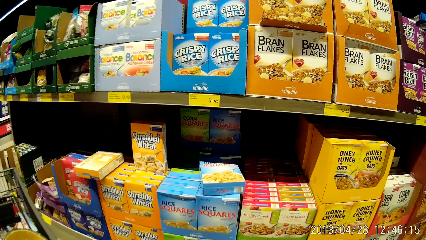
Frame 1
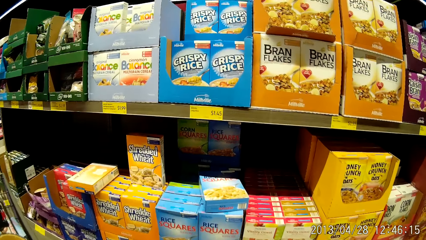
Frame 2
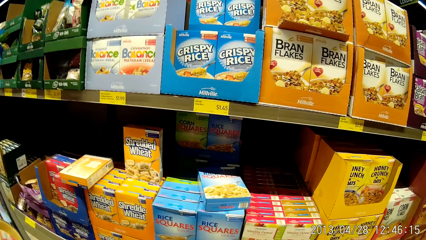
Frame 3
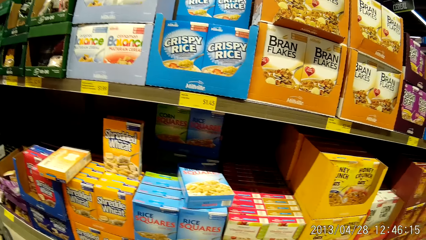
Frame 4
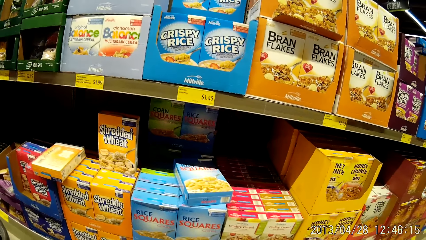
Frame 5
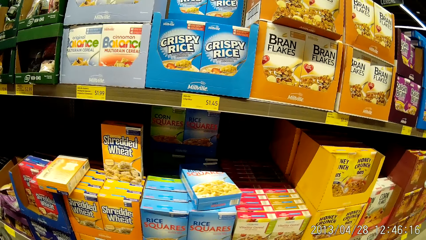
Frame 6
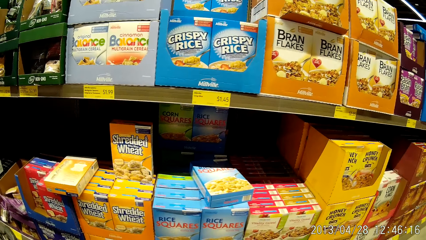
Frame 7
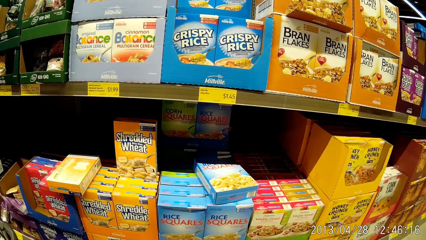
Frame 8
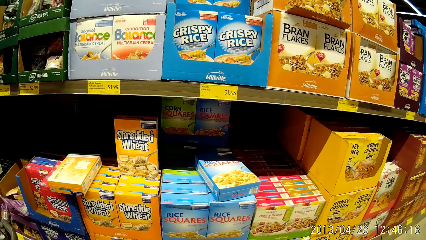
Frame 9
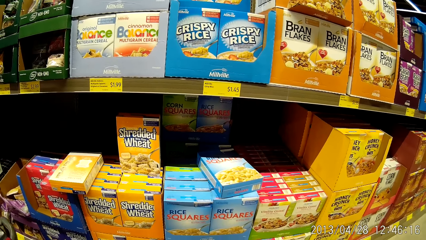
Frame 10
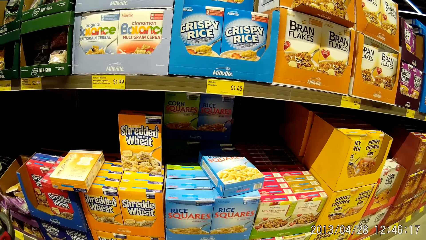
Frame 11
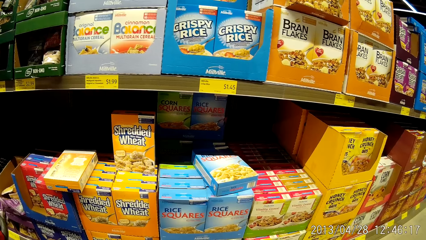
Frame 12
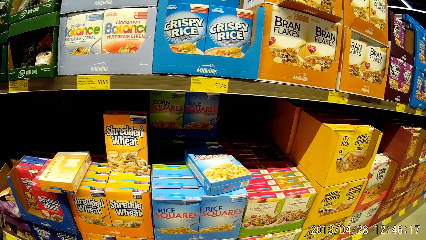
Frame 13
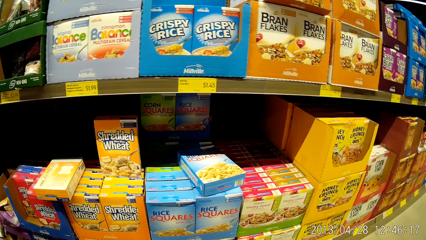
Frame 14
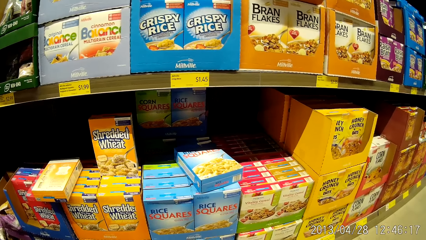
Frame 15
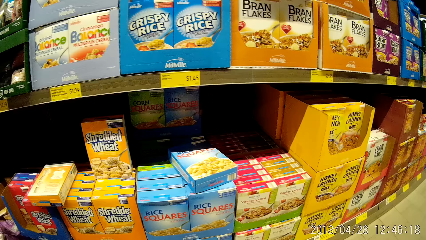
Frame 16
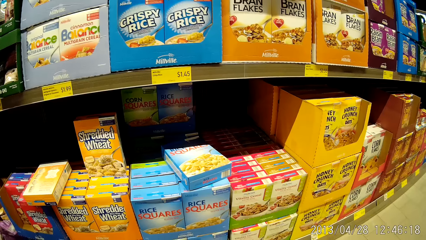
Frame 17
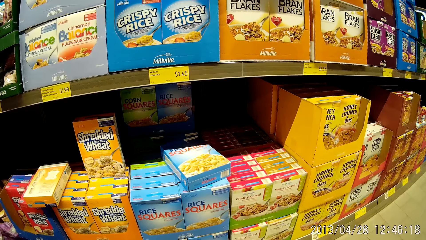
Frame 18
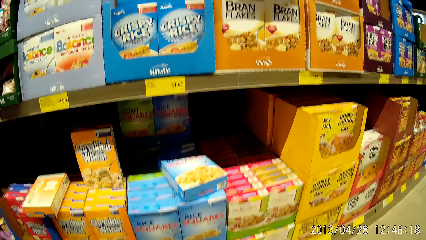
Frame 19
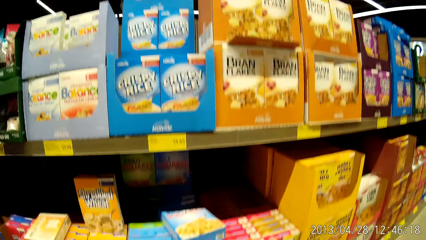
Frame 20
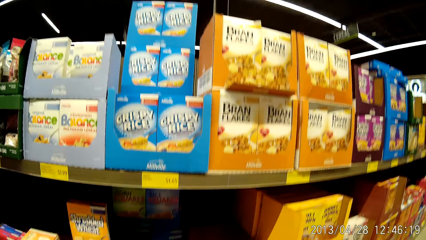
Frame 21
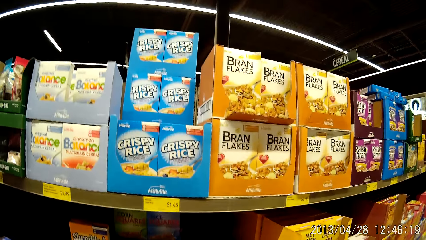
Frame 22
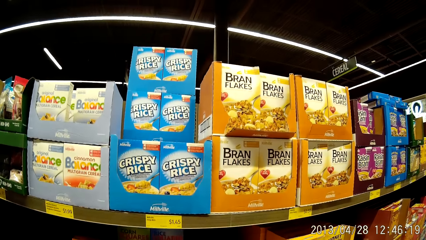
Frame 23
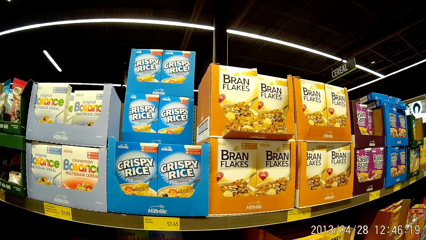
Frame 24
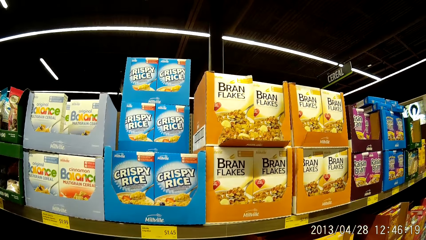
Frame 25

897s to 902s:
The camera wearer stares at the shelf.

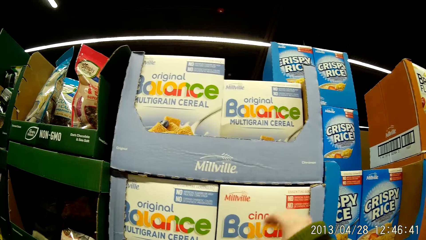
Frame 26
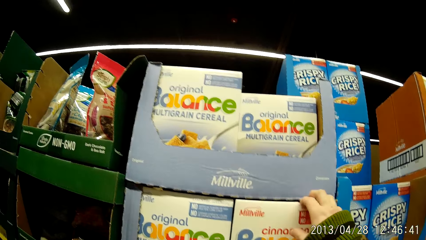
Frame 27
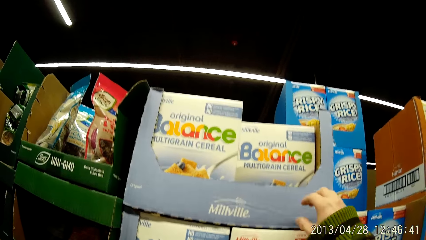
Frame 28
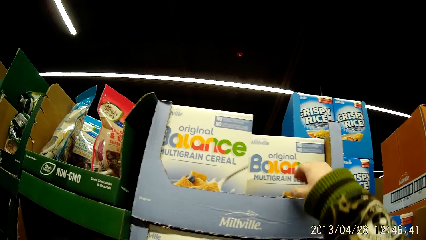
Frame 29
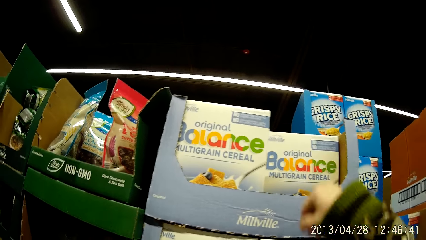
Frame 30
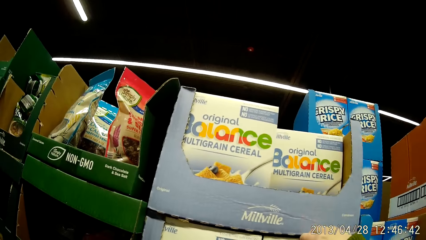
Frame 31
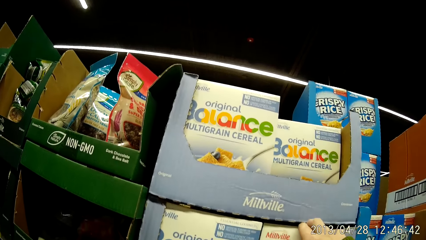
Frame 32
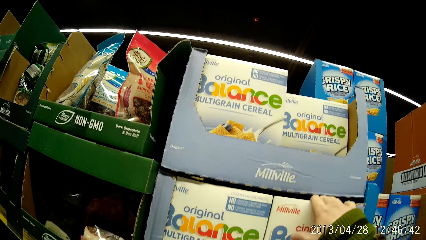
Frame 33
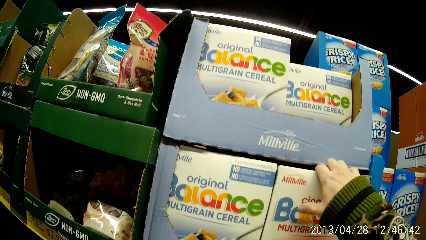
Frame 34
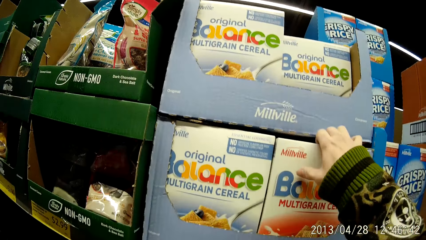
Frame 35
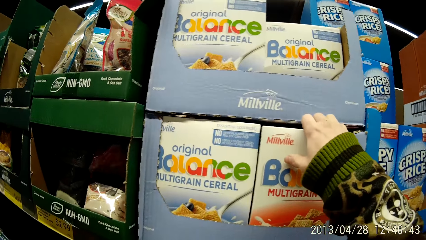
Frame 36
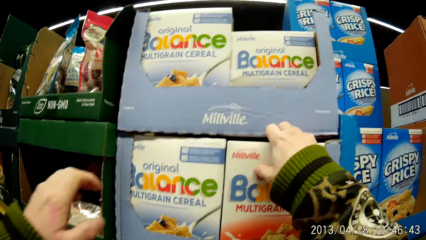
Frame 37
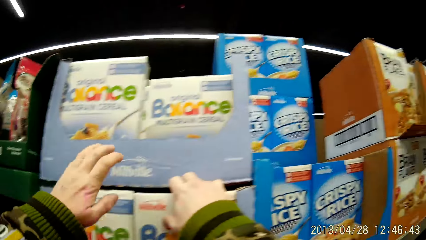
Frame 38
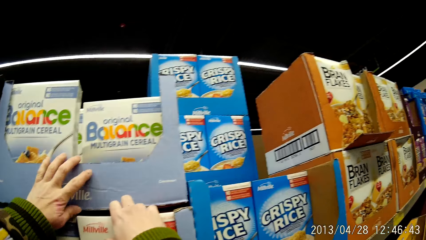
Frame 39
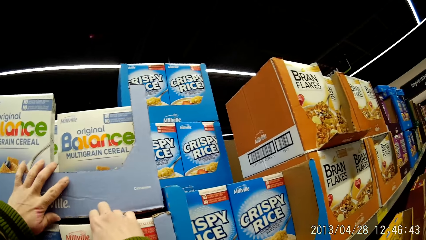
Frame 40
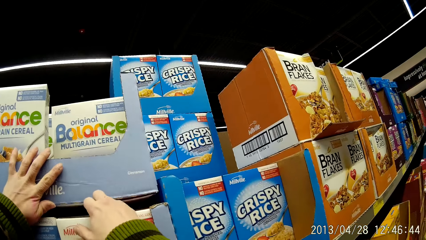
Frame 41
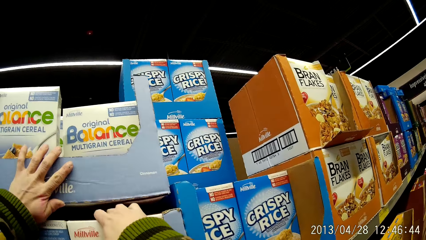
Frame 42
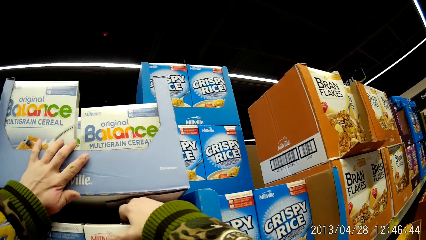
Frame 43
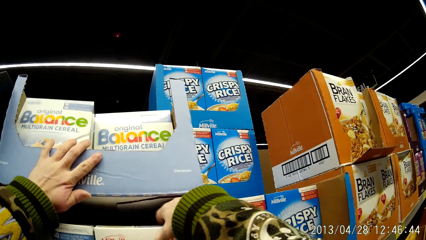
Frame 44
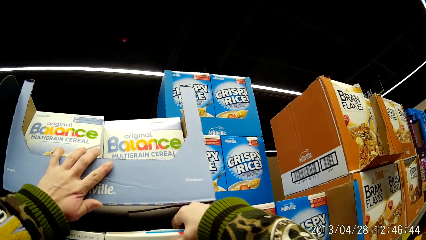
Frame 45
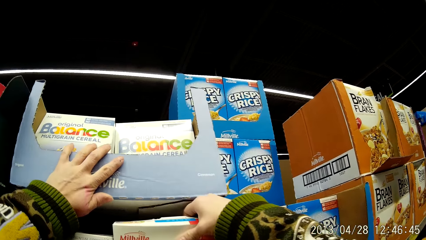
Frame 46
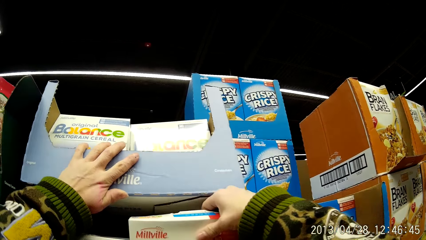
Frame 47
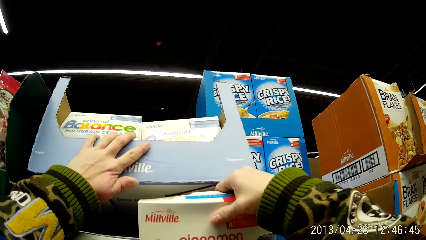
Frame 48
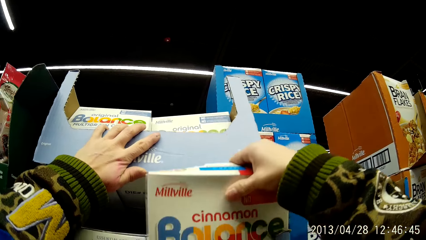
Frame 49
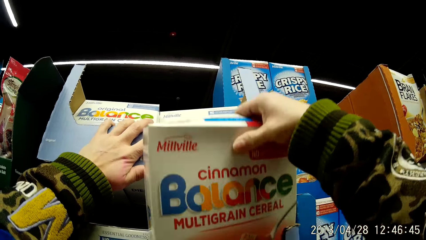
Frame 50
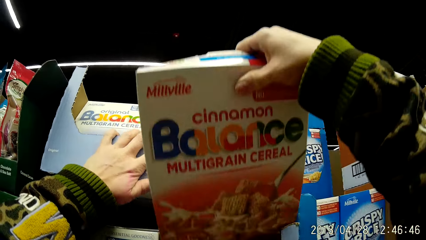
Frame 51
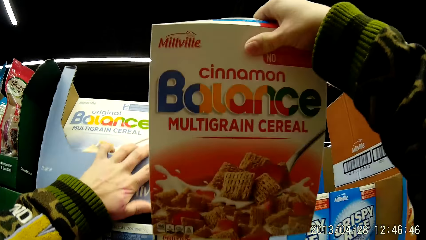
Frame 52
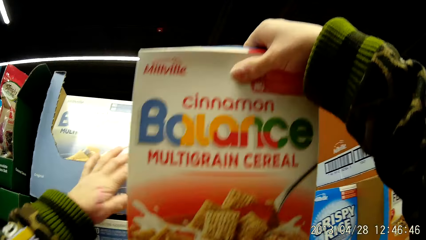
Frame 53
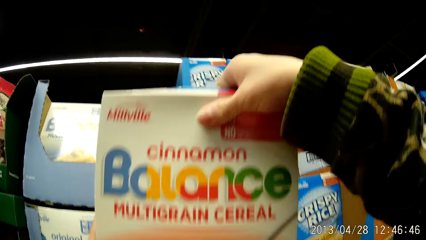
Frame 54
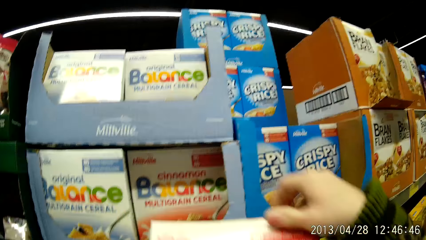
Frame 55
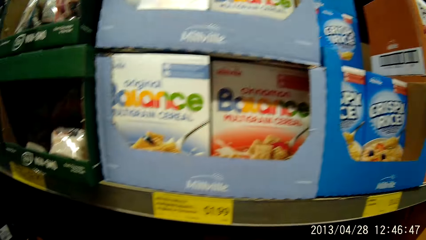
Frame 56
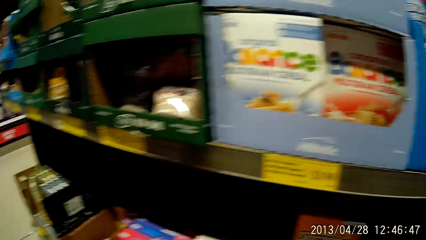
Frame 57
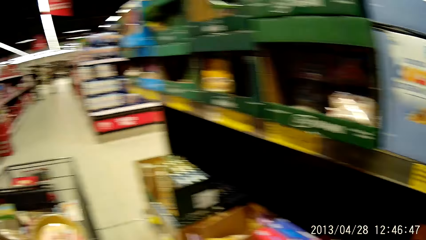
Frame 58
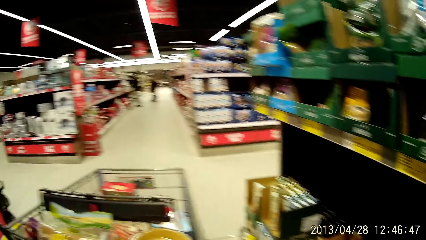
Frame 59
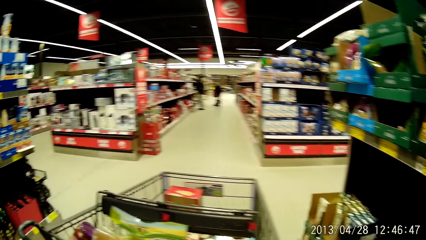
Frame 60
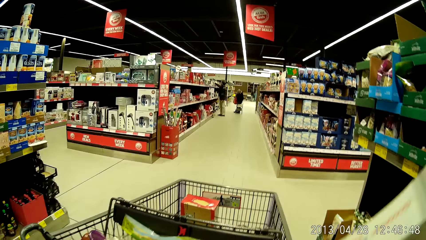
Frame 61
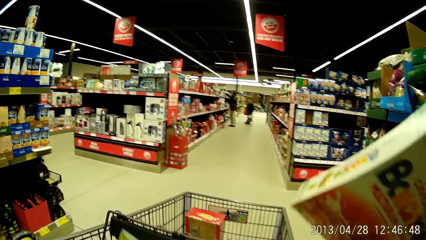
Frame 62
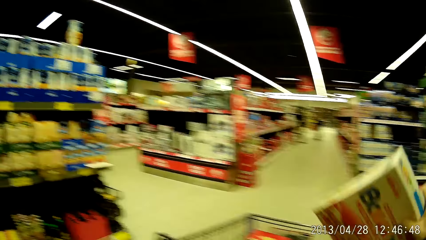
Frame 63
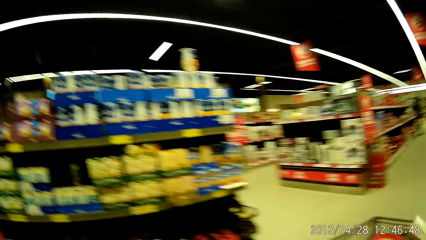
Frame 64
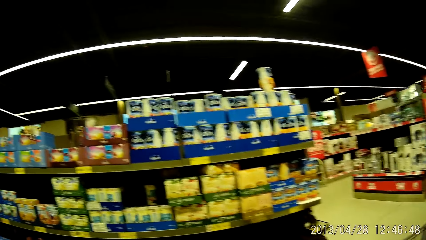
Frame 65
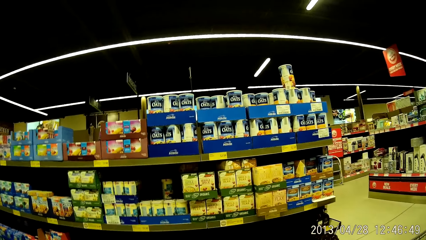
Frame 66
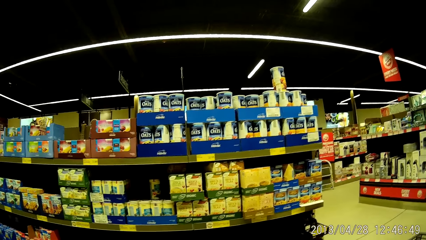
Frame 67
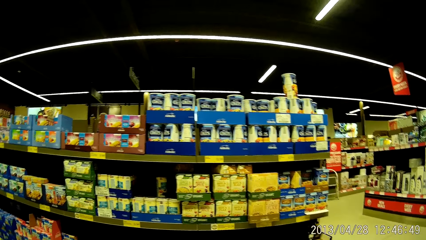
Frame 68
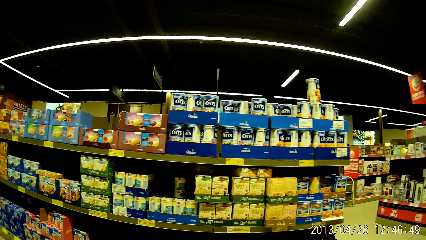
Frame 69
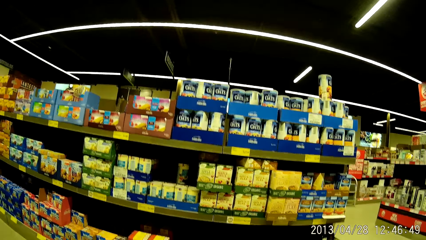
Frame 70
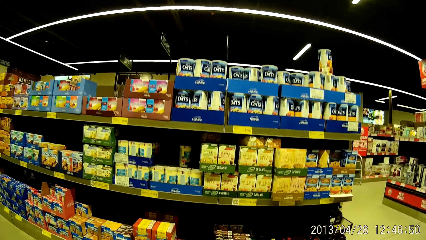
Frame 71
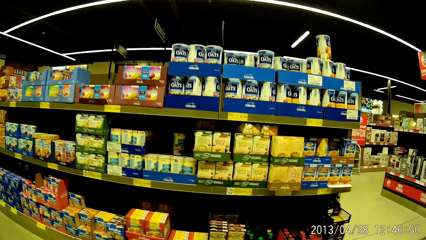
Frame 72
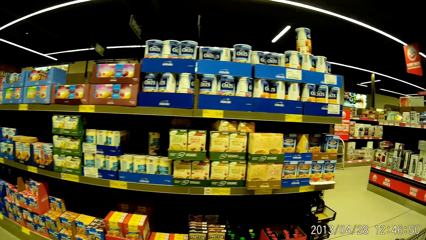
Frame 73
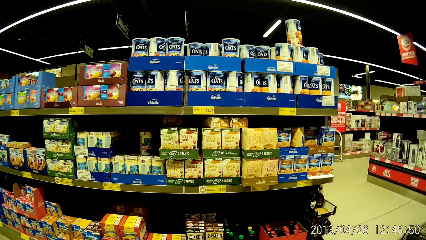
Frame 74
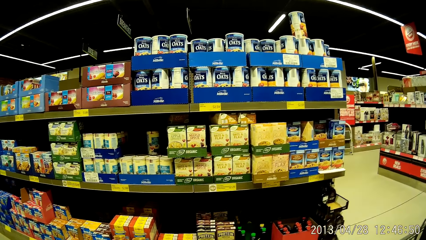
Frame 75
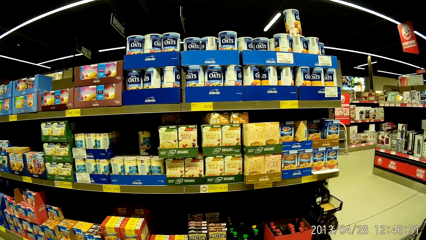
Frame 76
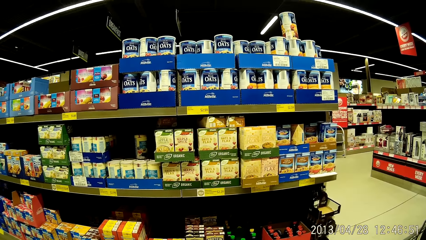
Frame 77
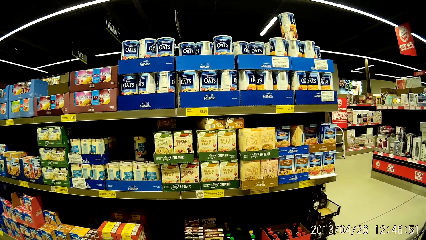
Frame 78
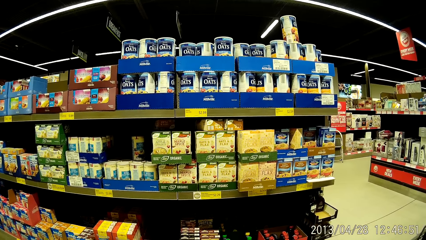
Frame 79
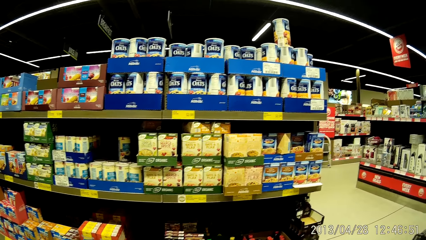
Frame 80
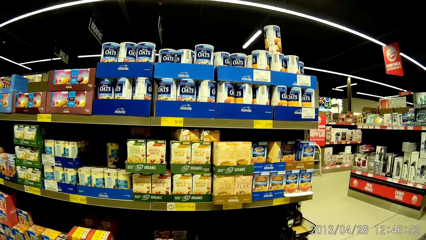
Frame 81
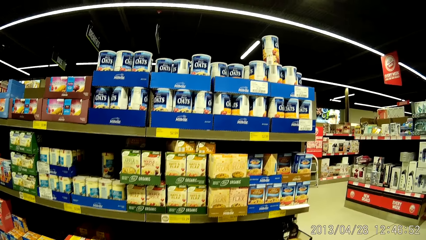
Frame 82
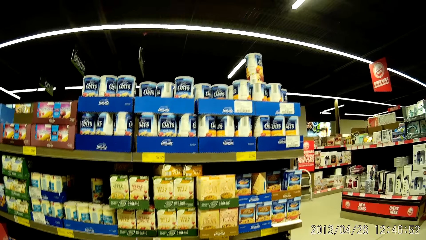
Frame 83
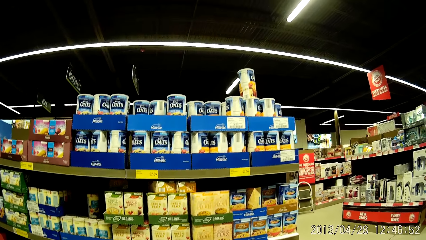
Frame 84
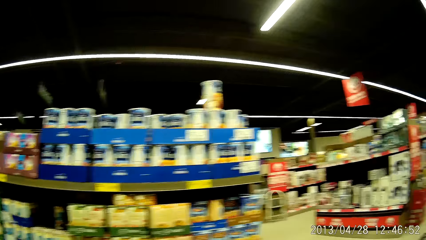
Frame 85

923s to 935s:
The camera wearer places her left hand on the box. She lifts up the topmost boxes with her hand. She takes out a box of cereal from a shelf with her right hand. She holds the box with both her hands, moves towards the trolley, places the box in the trolley and stares at the shelf.
